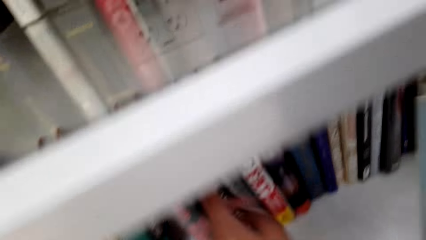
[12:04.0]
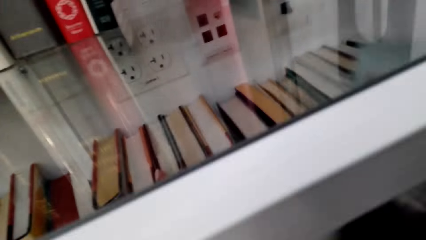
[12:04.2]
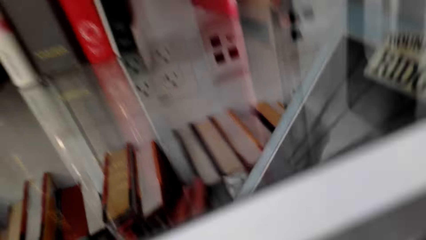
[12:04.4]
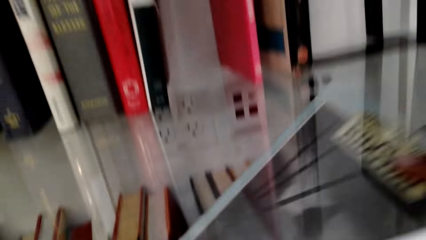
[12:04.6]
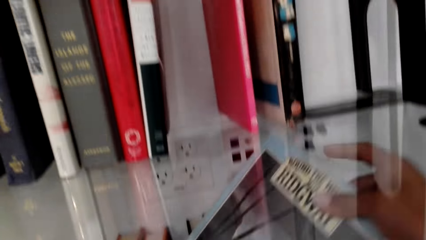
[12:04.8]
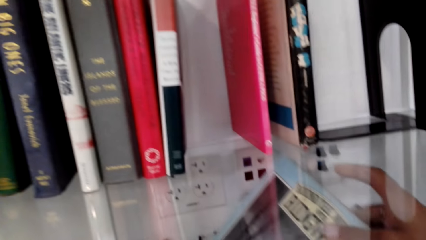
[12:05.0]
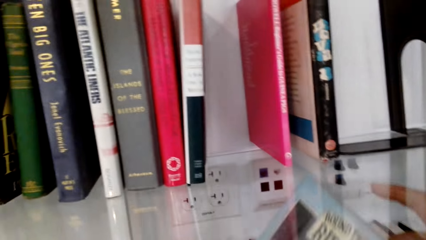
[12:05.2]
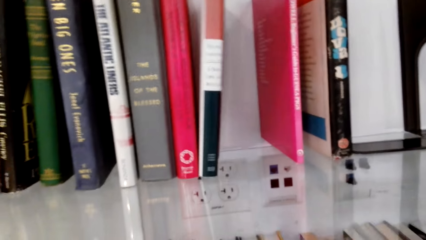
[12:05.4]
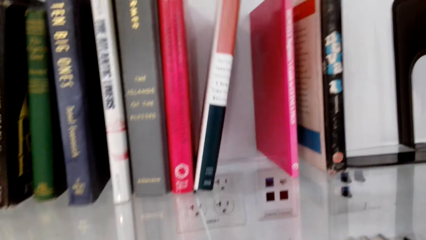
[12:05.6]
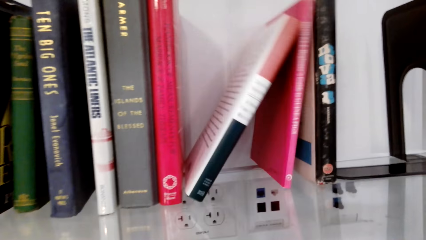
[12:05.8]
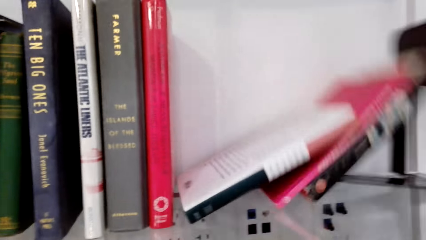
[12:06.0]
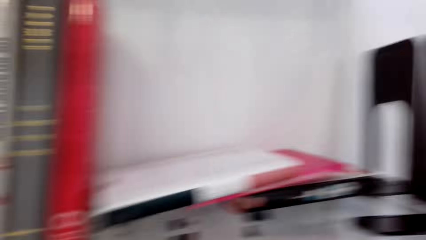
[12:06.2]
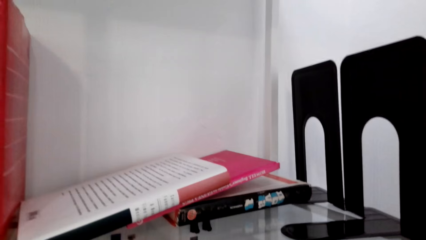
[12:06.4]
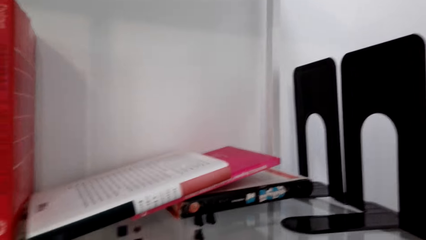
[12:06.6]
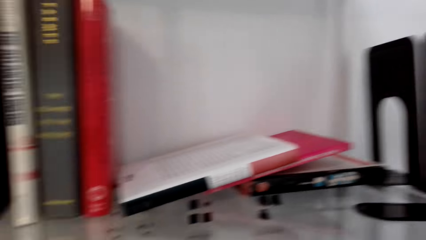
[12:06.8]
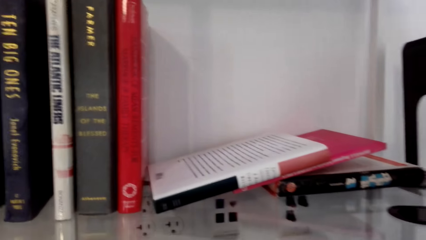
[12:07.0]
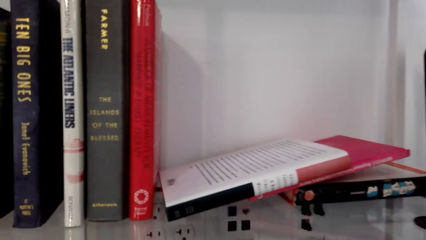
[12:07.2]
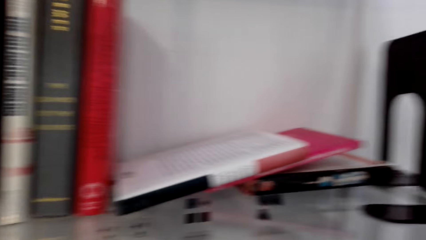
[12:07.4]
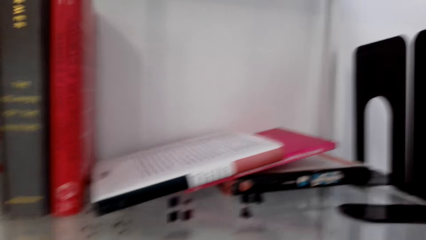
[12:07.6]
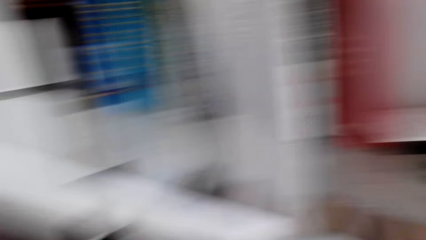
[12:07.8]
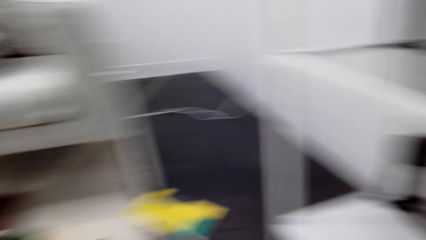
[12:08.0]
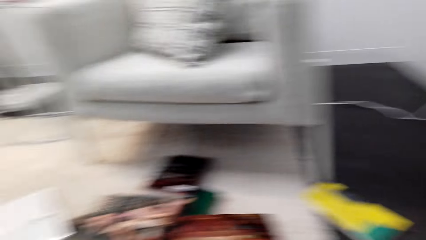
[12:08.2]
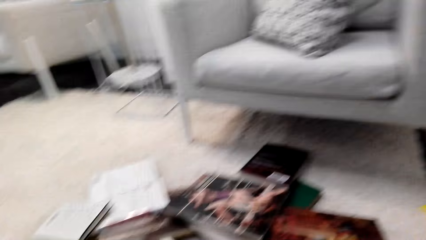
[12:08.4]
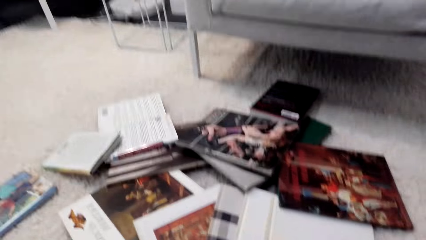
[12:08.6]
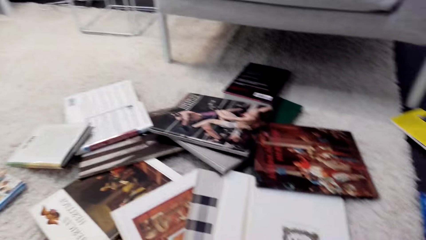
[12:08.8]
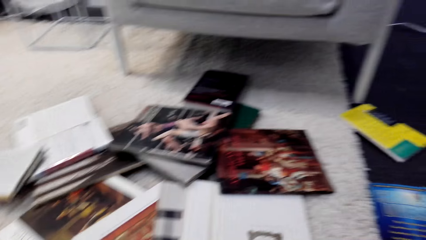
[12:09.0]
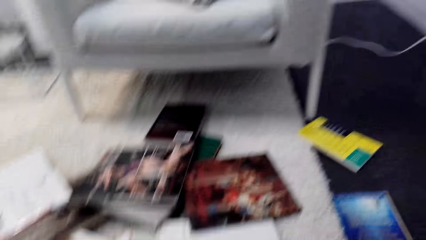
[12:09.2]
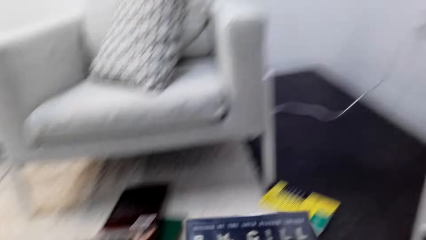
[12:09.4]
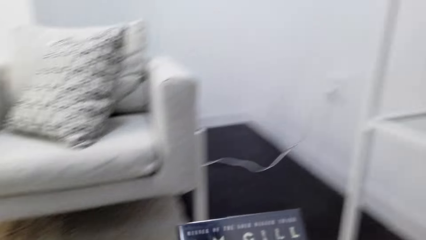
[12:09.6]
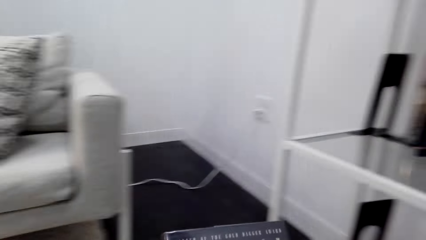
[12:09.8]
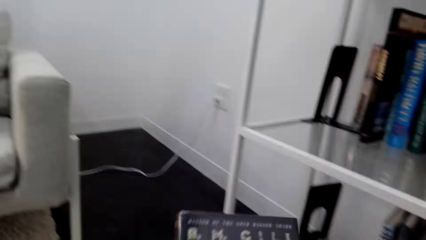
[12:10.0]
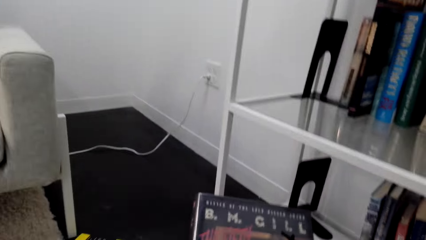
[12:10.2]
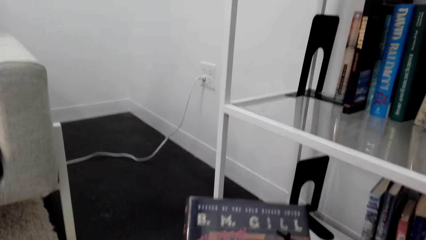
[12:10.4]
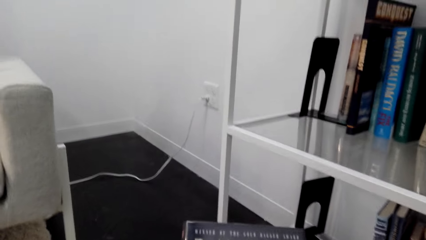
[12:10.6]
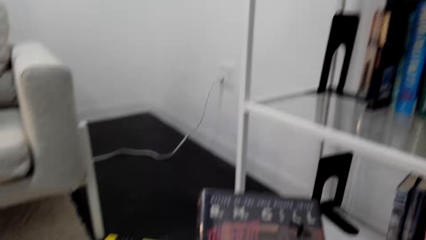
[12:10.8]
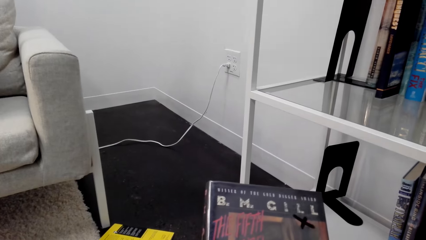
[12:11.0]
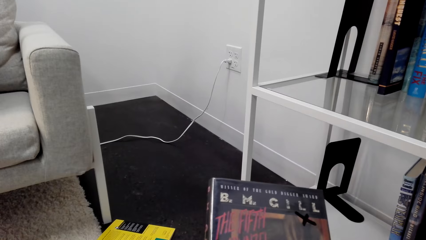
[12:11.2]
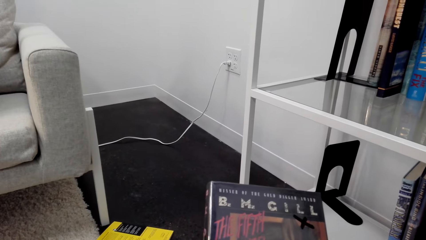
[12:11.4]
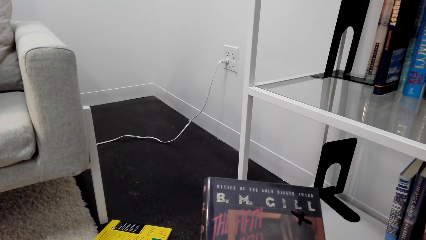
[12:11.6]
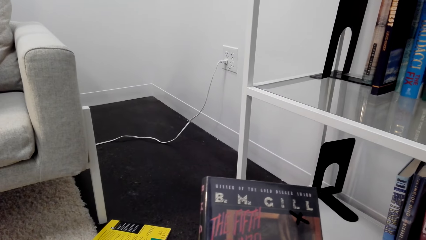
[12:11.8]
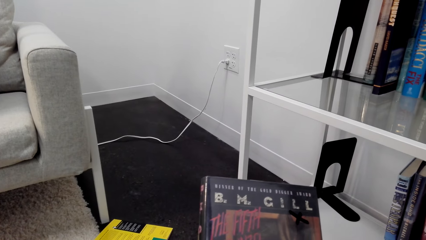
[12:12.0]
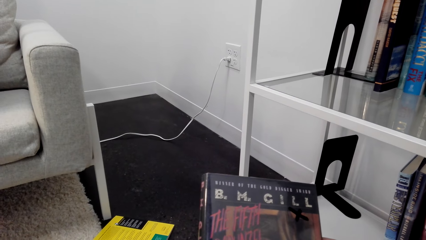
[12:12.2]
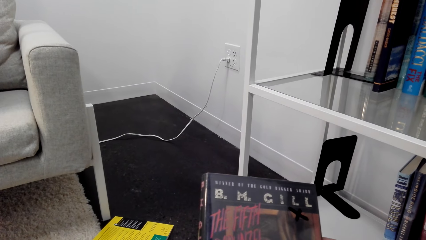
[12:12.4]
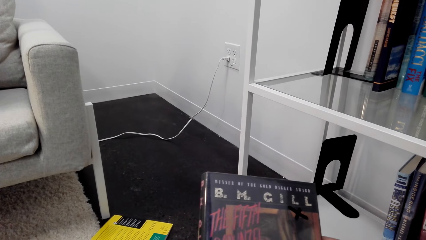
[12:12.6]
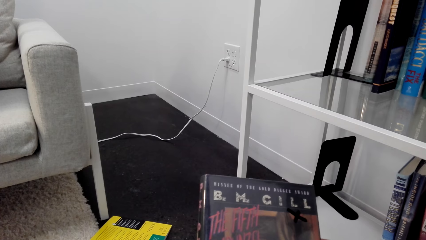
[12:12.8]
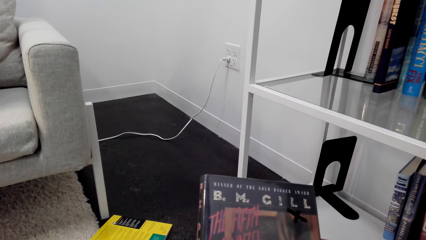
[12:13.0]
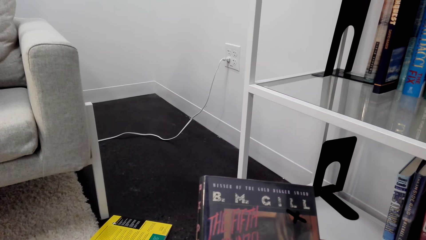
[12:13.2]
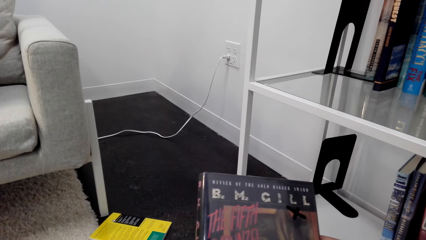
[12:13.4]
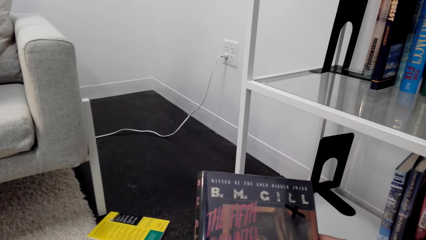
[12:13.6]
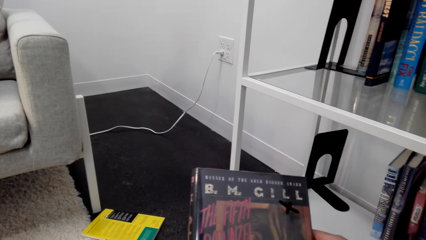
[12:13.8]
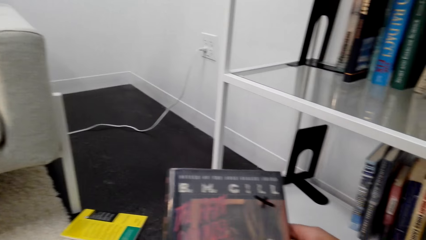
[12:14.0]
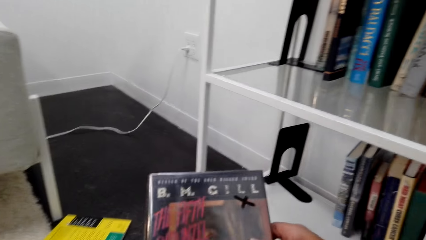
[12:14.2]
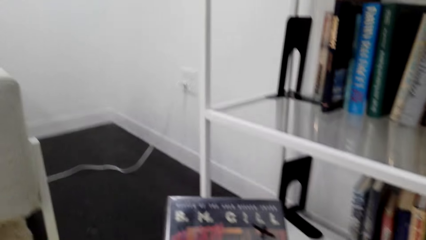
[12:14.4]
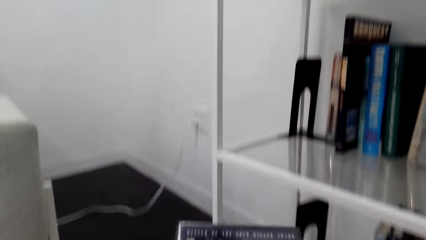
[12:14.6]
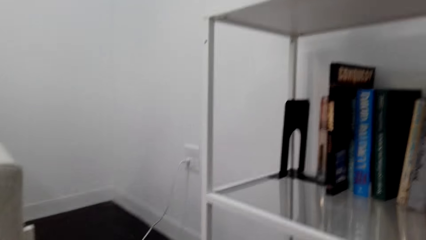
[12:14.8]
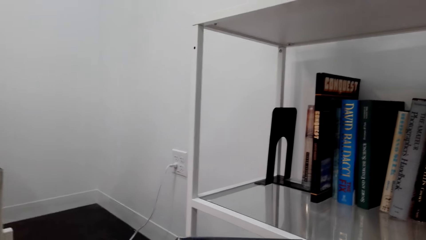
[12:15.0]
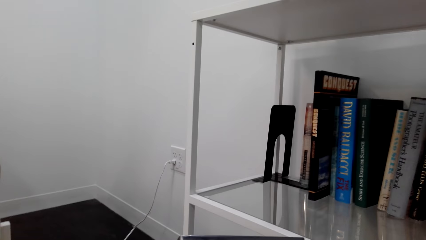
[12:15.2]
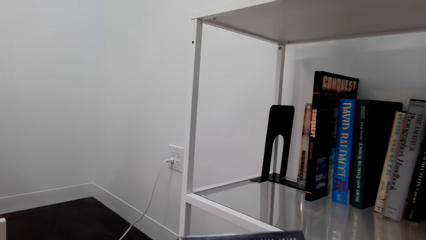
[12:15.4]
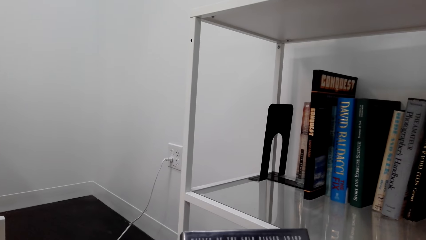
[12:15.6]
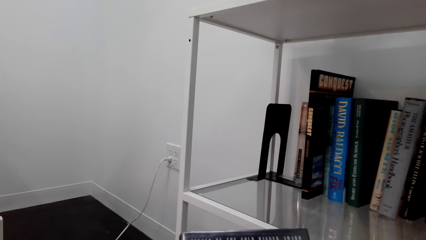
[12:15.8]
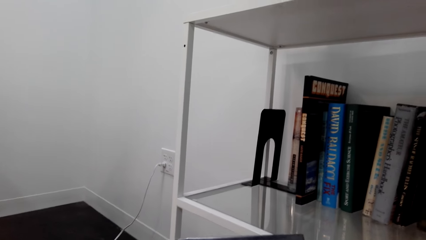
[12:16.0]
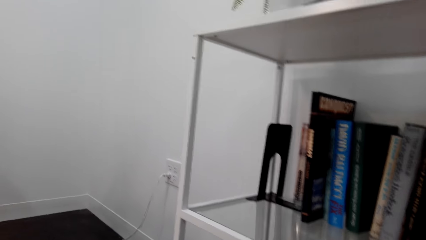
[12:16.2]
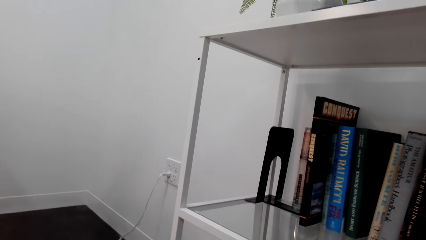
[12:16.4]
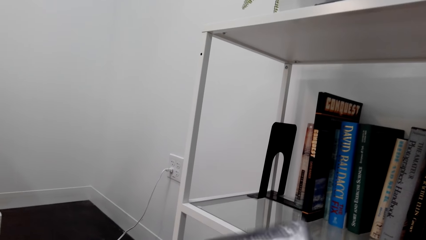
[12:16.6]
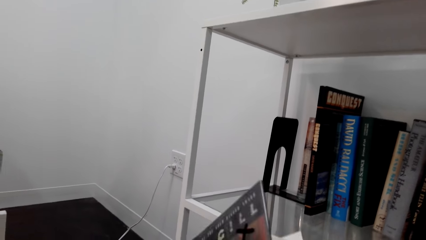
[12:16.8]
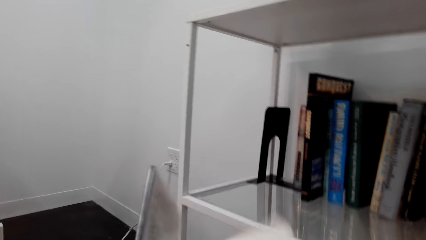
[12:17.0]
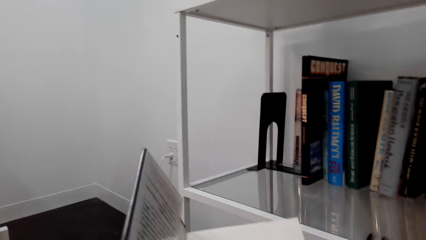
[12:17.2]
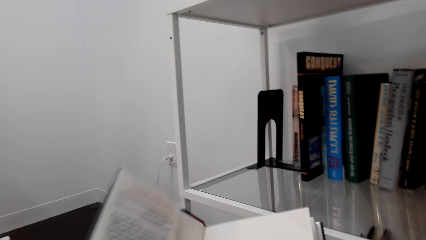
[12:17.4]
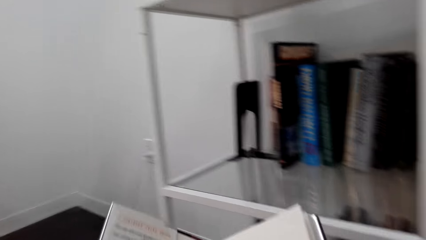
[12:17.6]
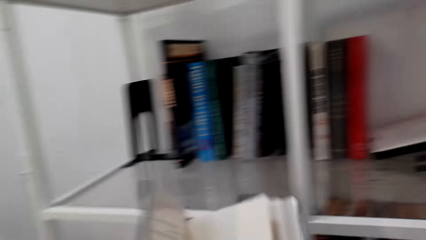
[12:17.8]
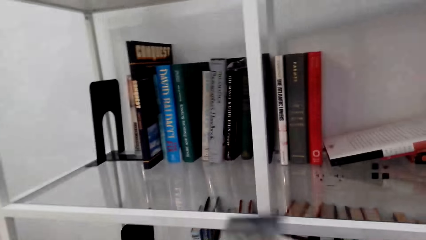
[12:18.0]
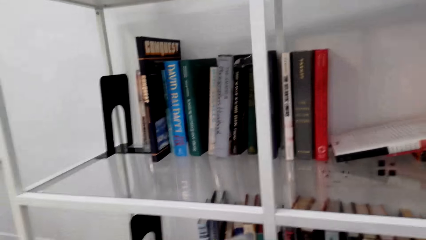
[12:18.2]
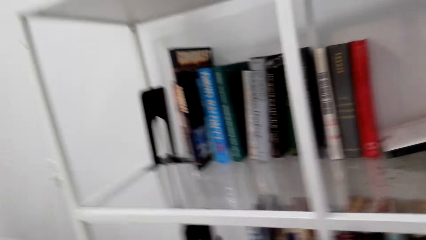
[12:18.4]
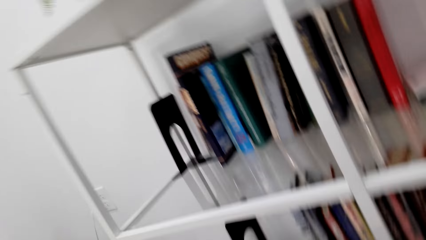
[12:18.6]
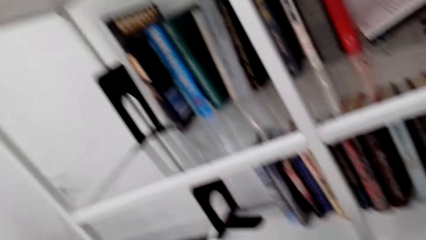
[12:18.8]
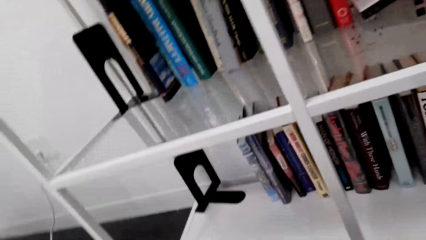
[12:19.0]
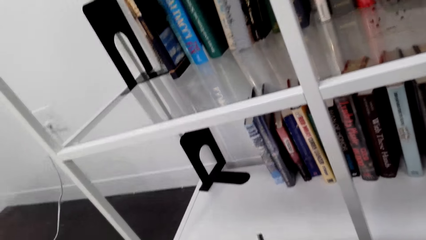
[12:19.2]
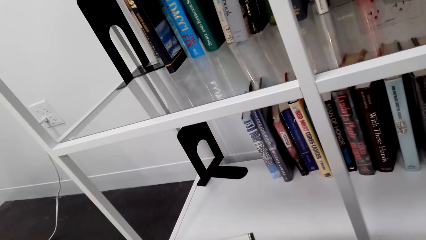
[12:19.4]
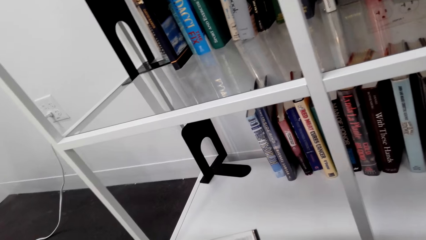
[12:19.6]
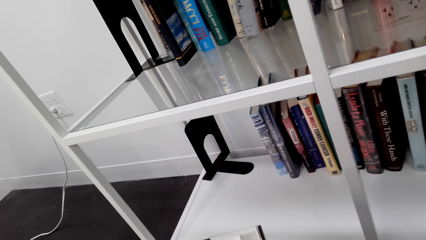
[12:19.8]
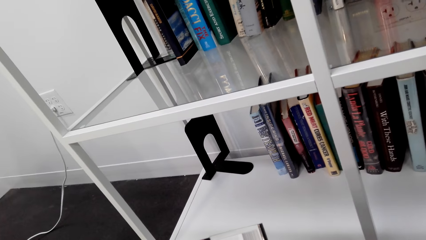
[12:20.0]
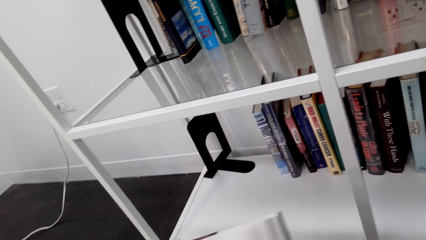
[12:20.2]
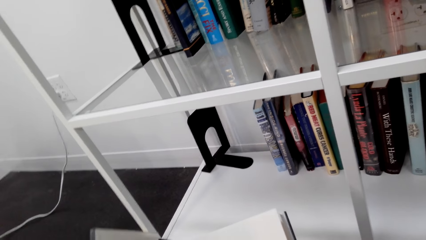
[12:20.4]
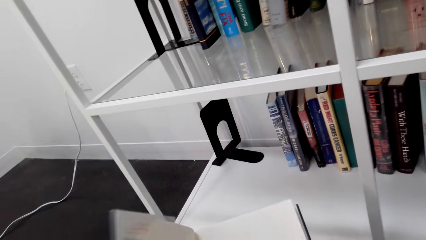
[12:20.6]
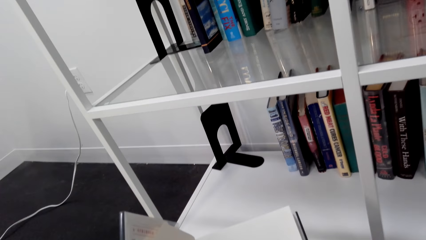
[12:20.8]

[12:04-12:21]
The camera wearer looks around. They put the book on the shelf. They turn around. They hold the book. They hold the book again. They open the book. They turn the book page.
